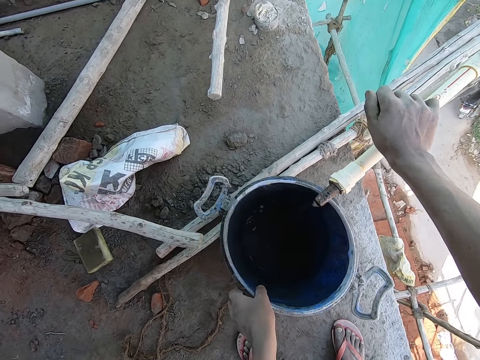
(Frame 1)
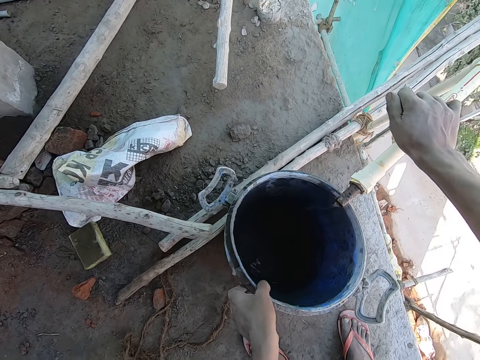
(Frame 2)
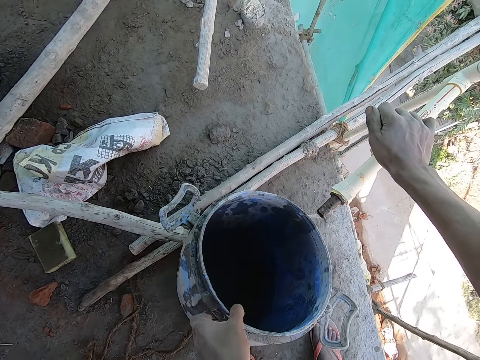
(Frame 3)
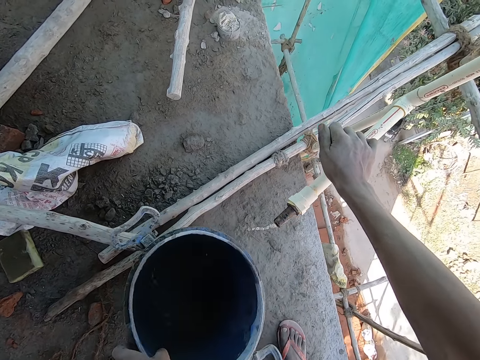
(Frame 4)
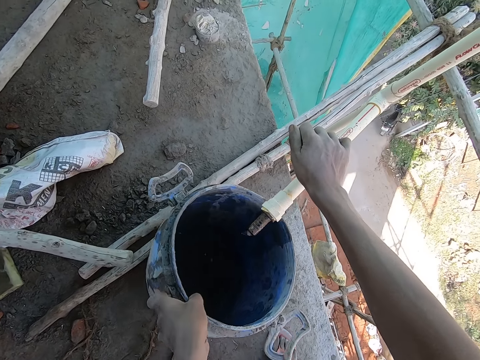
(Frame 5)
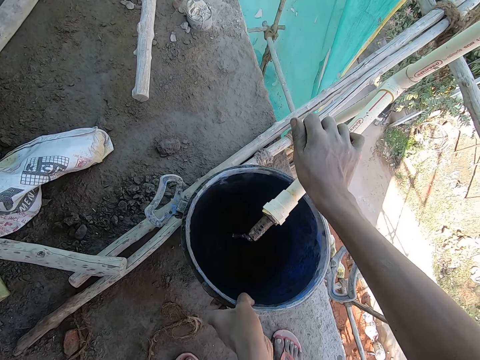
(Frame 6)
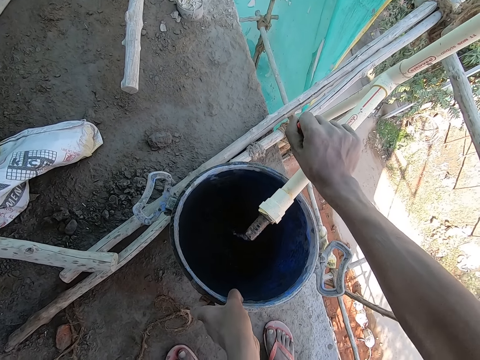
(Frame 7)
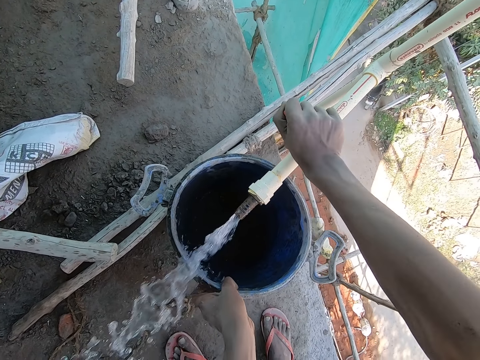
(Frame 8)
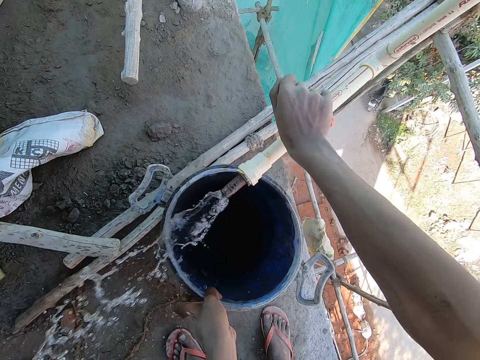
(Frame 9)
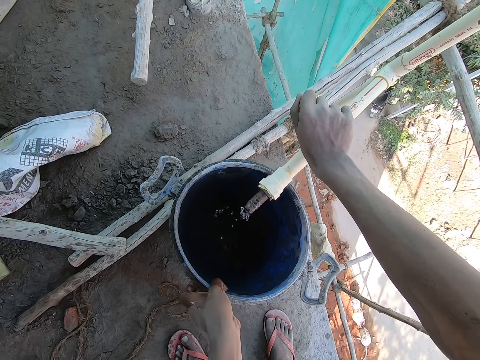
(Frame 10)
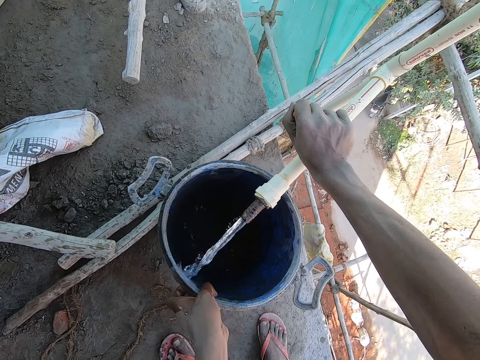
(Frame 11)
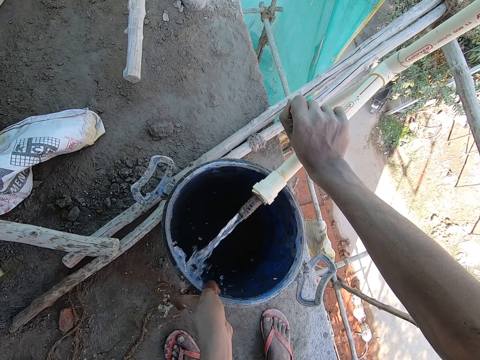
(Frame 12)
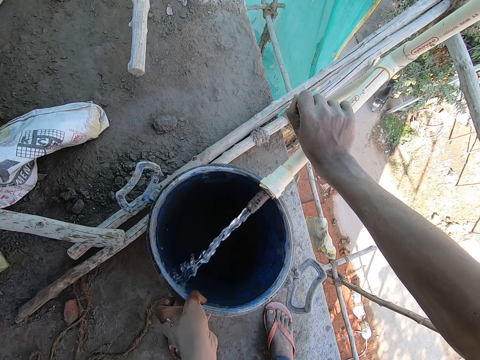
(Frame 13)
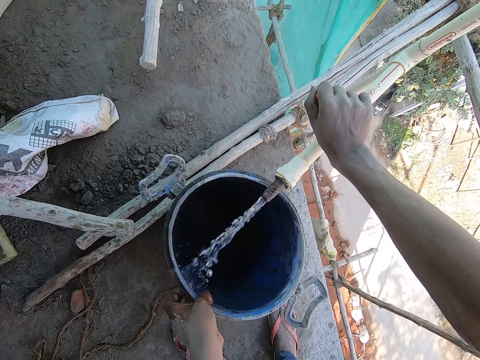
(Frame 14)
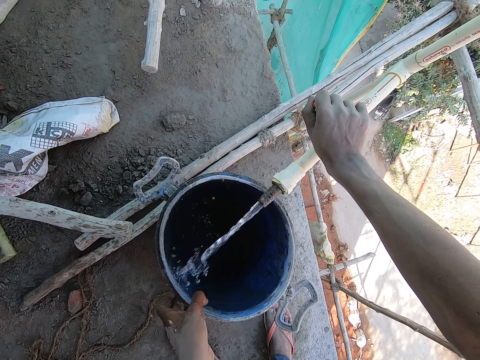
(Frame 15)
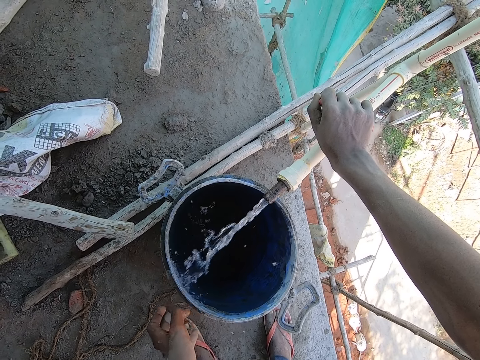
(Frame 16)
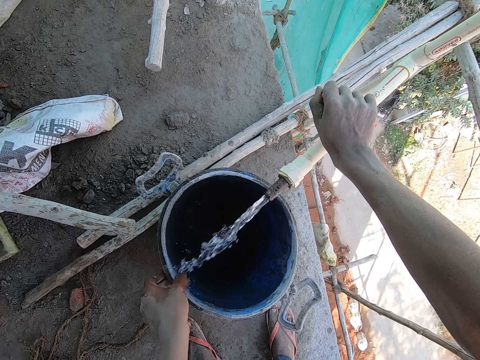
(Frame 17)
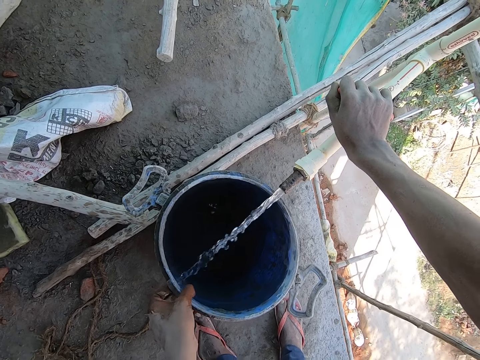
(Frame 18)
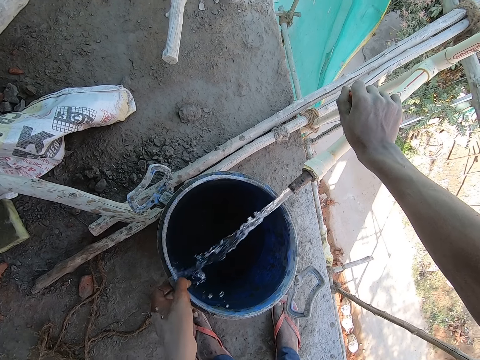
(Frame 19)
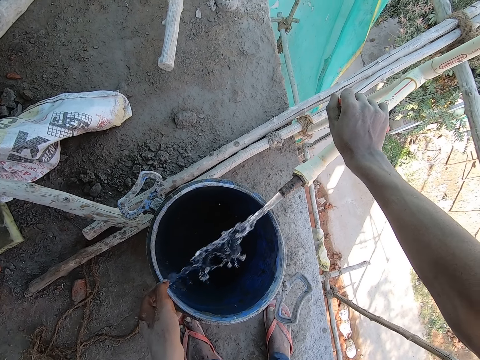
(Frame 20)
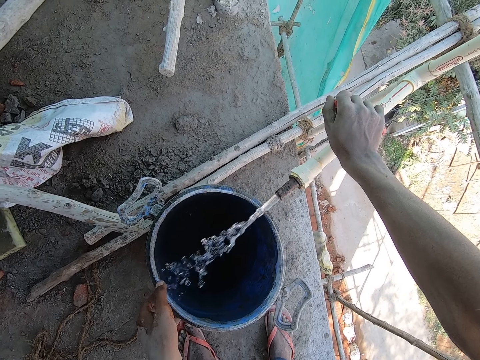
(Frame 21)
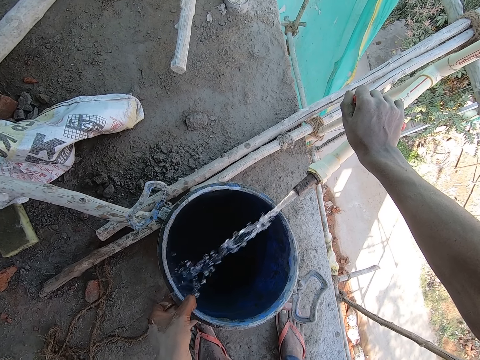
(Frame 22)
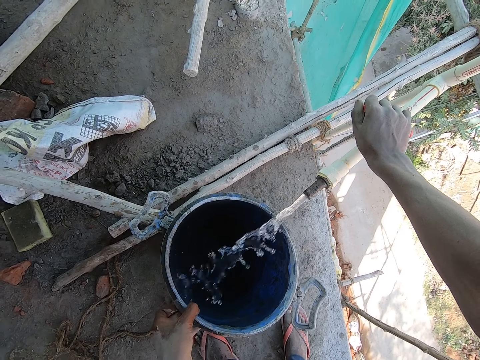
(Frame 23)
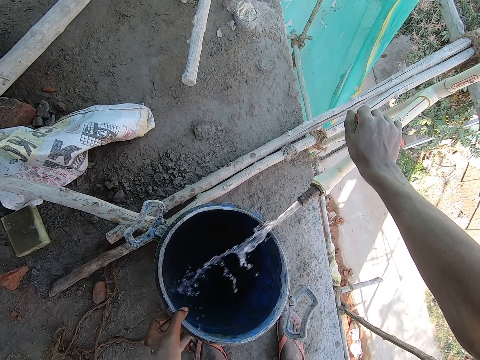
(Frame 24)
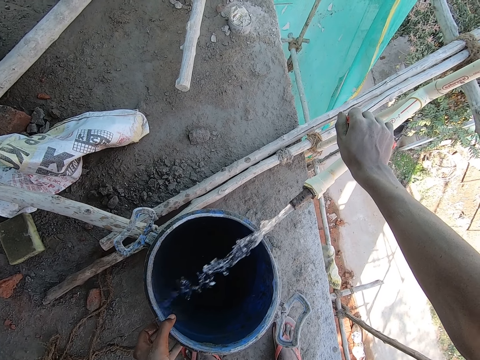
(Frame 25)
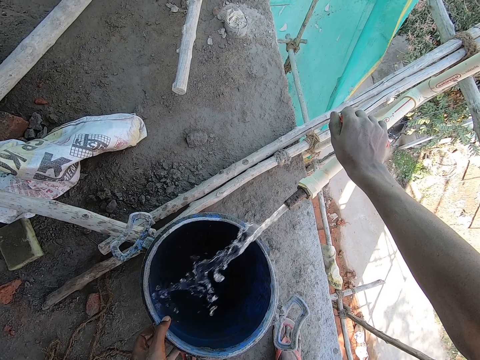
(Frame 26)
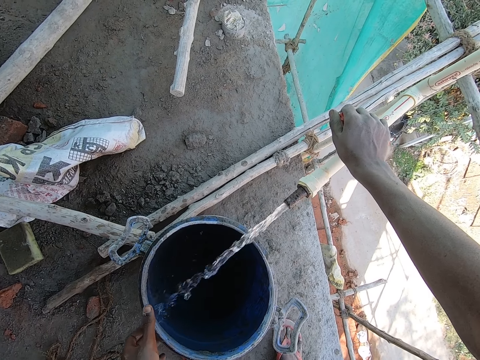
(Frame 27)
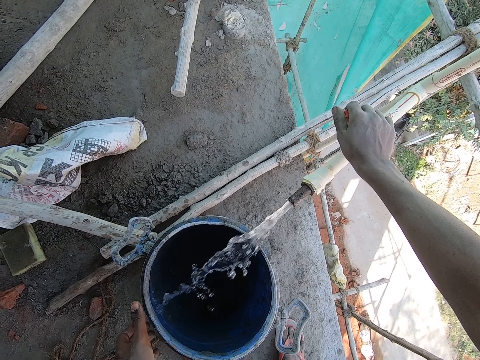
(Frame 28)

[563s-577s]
The camera wearer holds the tap. He moves the bucket on the floor with his left hand. He tilts the bucket. He opens the tap with his right hand. He moves the bucket on the floor with his left hand. He closes the tap with his right hand. He opens the tap with his right hand. He moves the bucket on the floor with his left hand repeatedly.

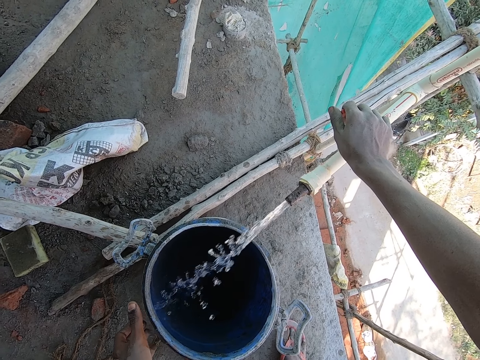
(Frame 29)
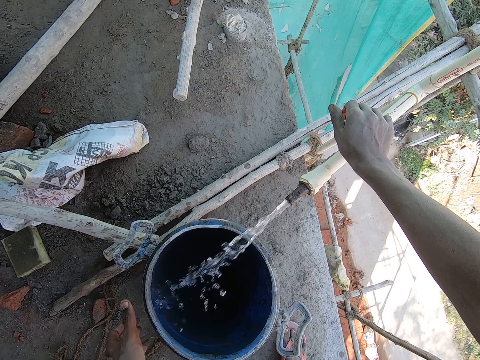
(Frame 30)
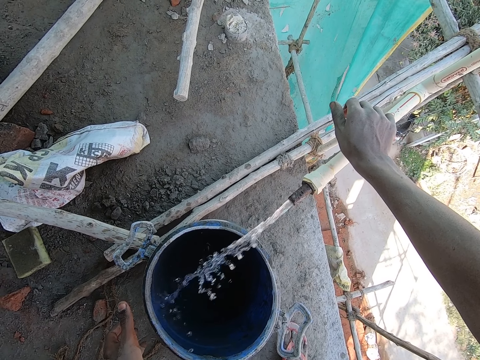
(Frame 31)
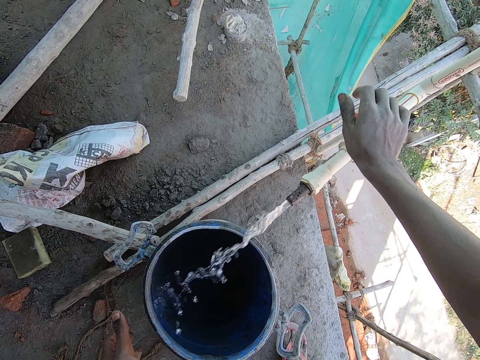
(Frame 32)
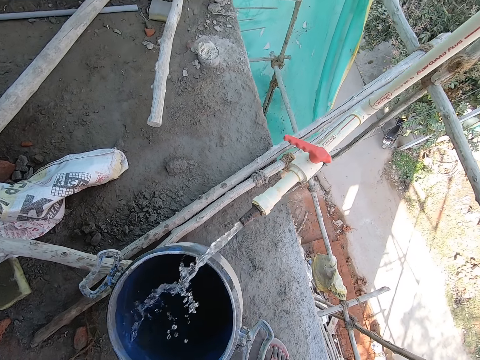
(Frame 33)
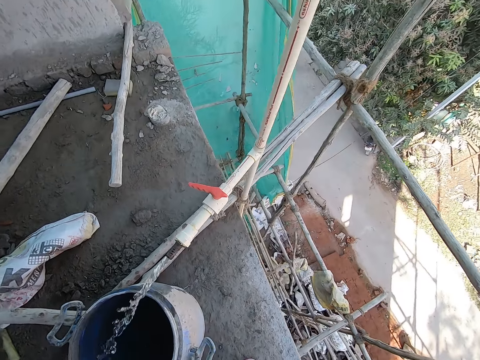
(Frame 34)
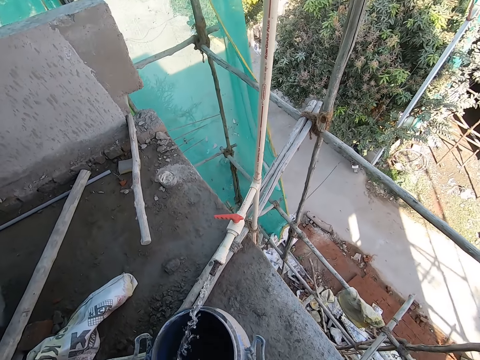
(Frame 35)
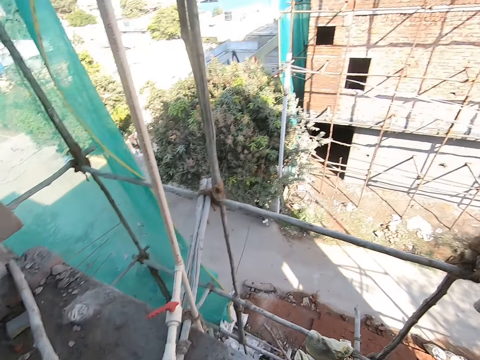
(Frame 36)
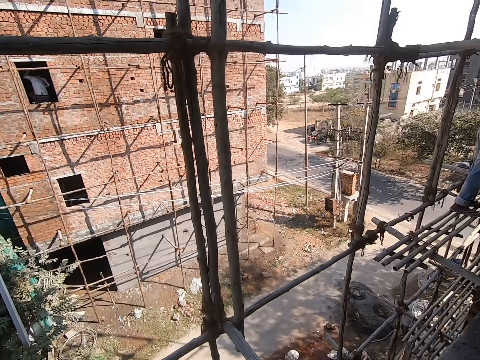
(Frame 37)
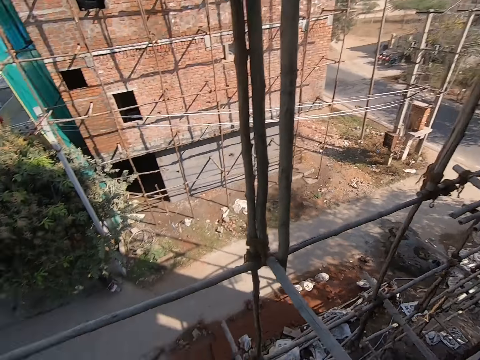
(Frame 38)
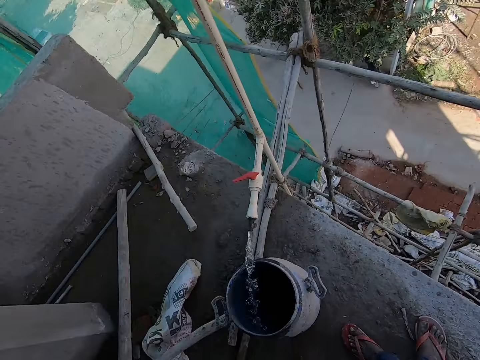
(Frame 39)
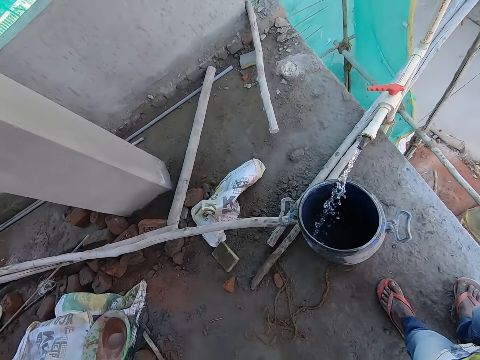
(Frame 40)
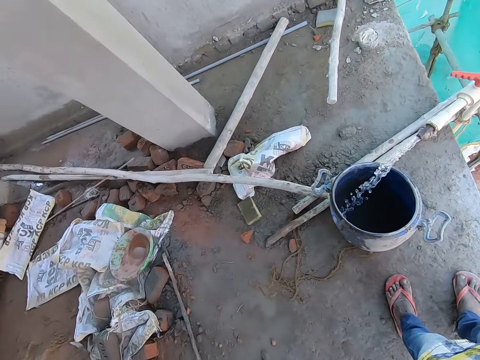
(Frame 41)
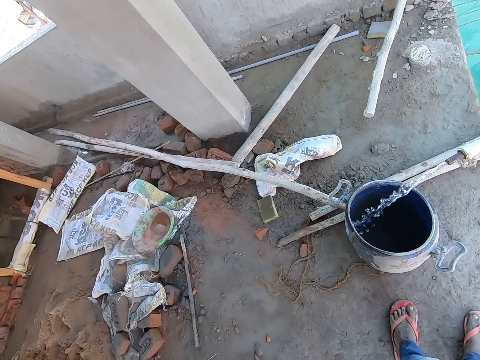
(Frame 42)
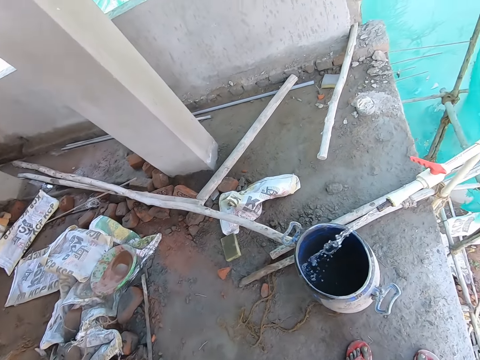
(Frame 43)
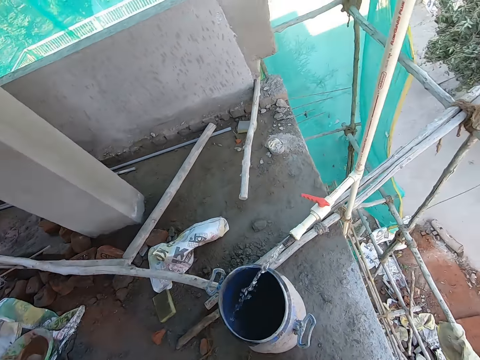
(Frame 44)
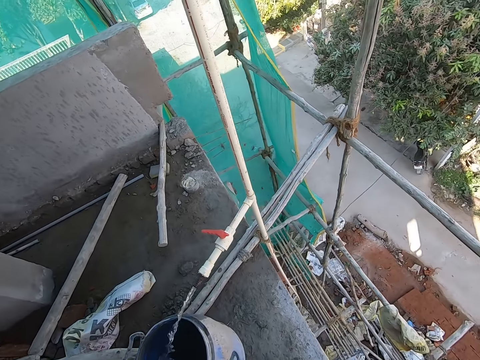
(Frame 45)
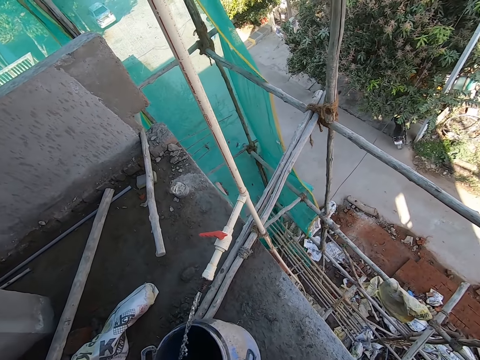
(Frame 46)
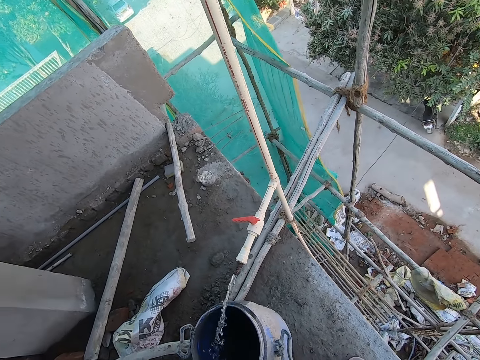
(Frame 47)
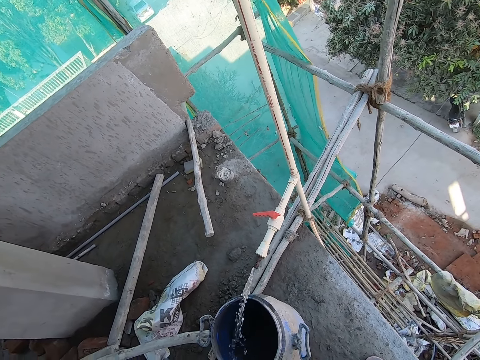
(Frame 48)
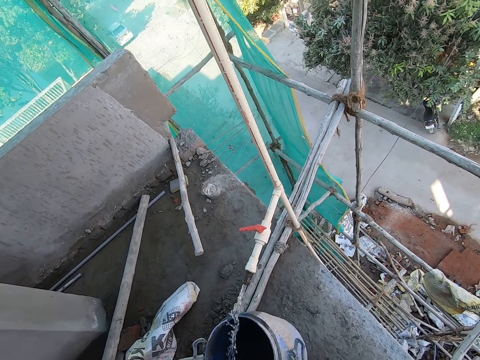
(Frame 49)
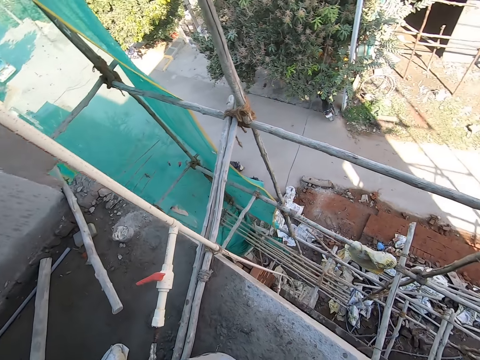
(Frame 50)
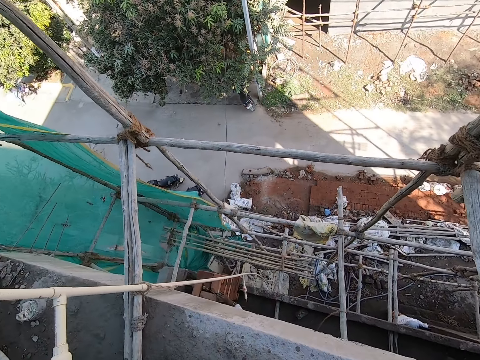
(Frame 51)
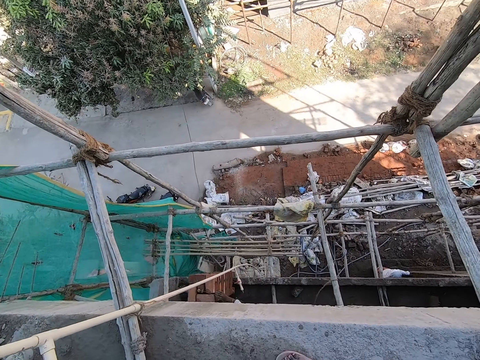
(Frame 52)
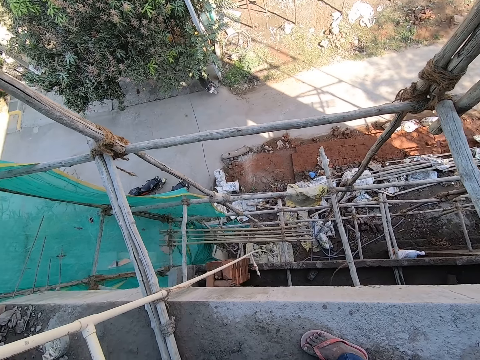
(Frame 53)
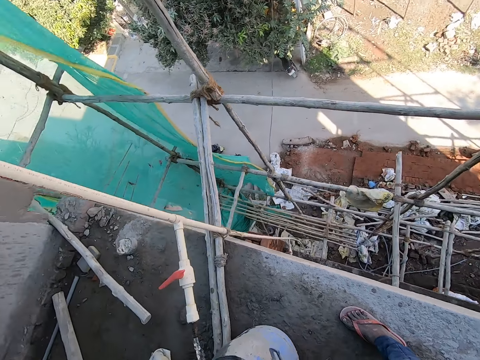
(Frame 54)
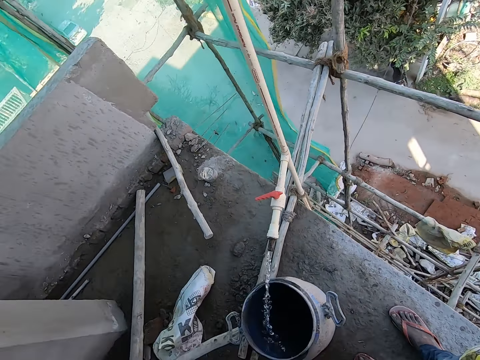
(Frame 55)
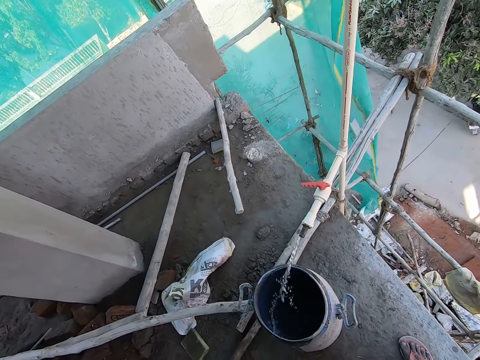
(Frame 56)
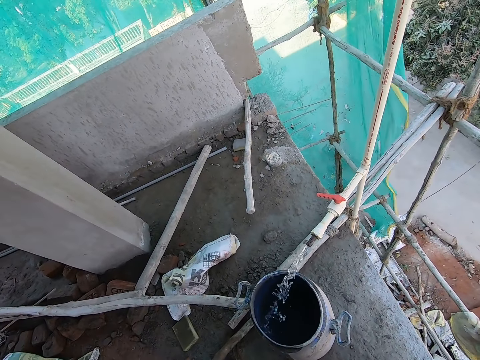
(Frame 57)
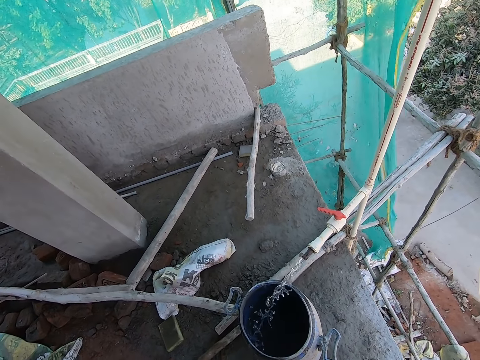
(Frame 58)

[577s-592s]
The camera wearer removes their hand from the tap. They look around. They look around again.
